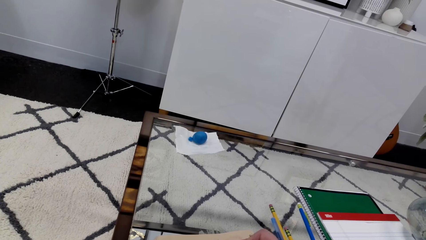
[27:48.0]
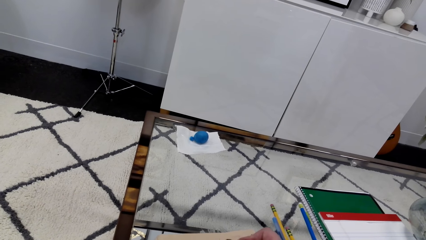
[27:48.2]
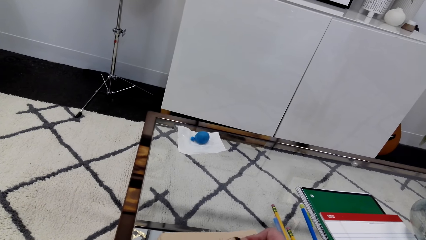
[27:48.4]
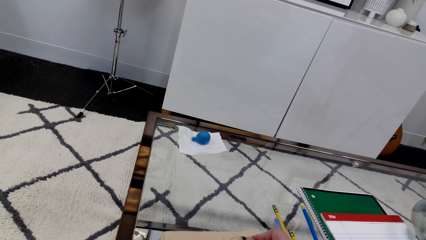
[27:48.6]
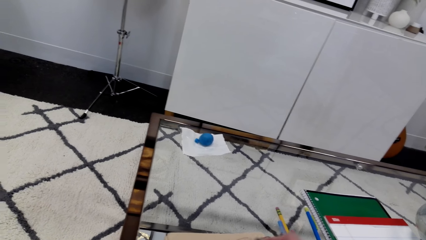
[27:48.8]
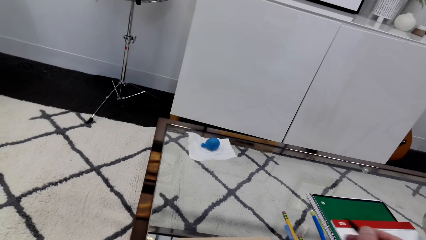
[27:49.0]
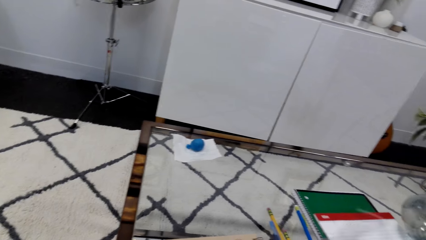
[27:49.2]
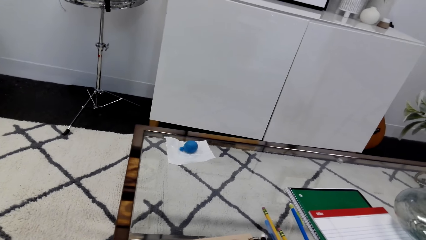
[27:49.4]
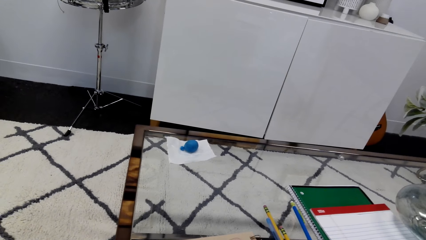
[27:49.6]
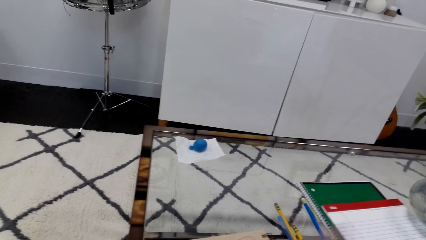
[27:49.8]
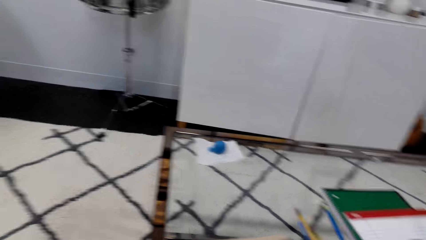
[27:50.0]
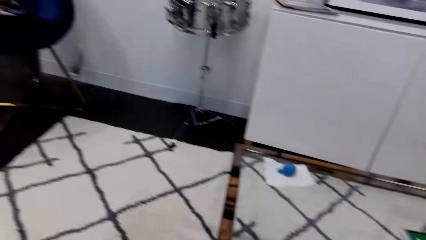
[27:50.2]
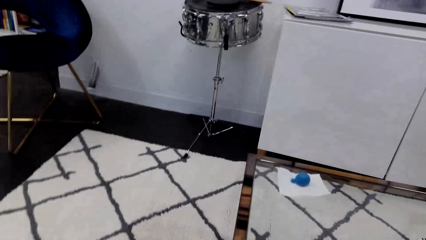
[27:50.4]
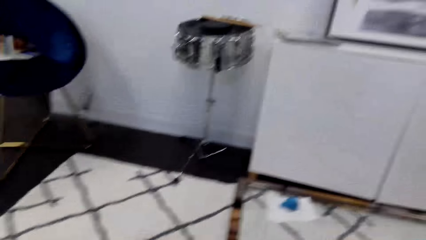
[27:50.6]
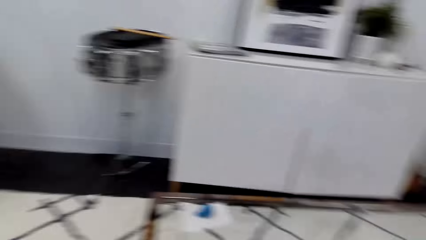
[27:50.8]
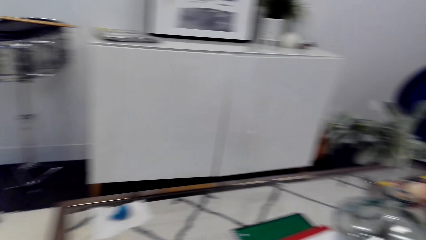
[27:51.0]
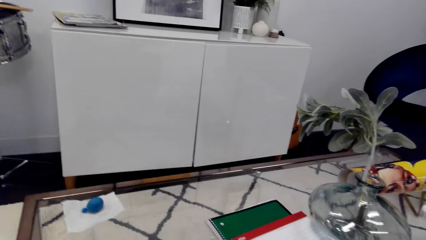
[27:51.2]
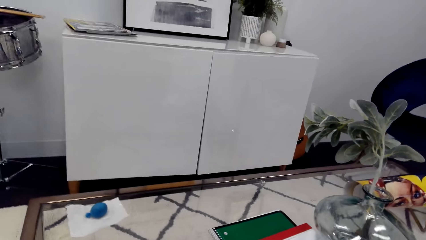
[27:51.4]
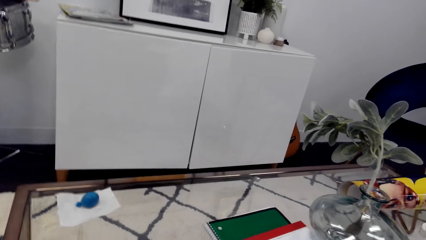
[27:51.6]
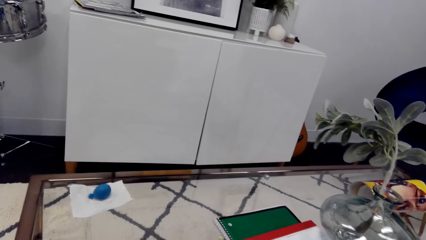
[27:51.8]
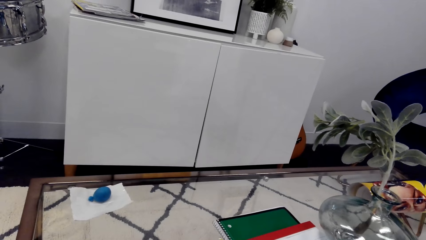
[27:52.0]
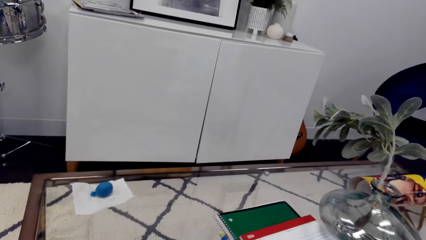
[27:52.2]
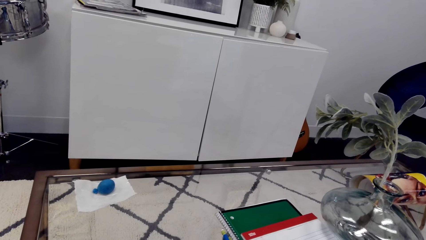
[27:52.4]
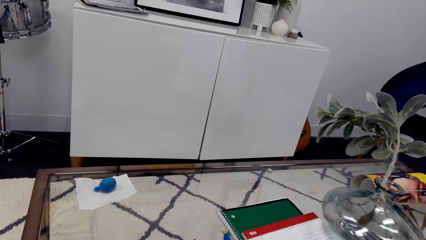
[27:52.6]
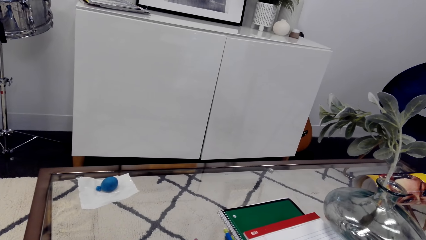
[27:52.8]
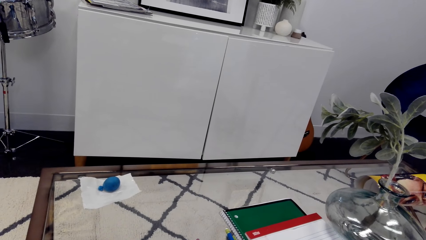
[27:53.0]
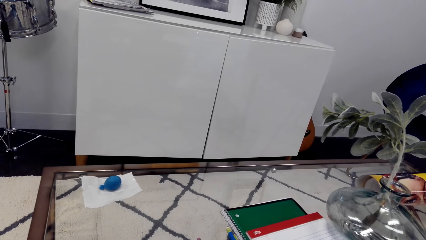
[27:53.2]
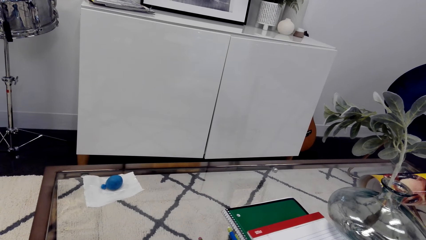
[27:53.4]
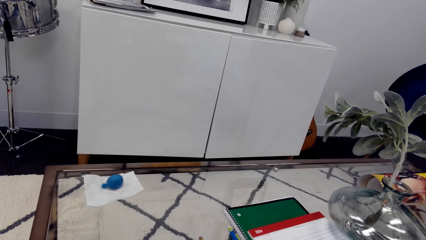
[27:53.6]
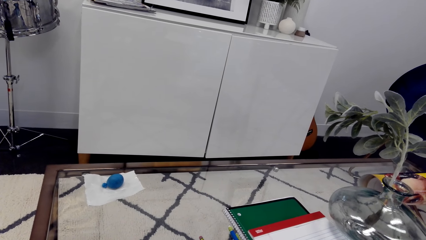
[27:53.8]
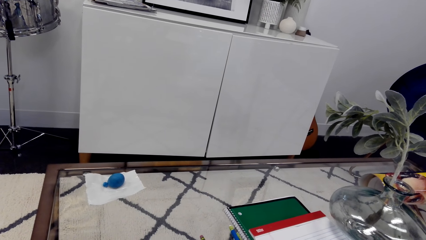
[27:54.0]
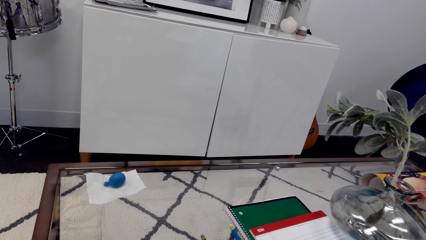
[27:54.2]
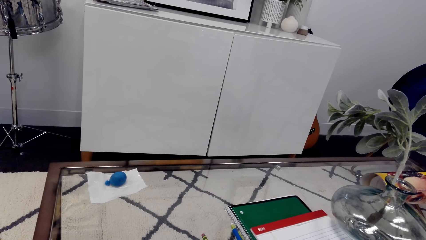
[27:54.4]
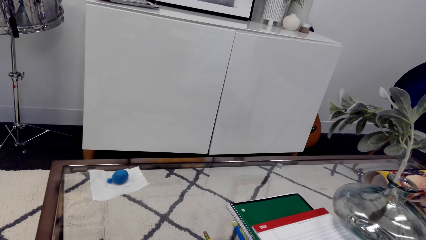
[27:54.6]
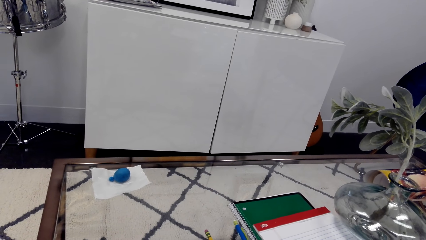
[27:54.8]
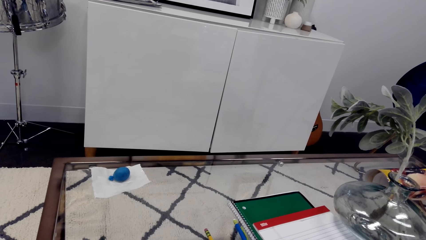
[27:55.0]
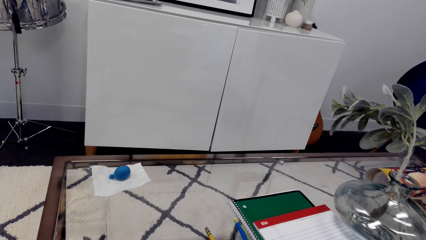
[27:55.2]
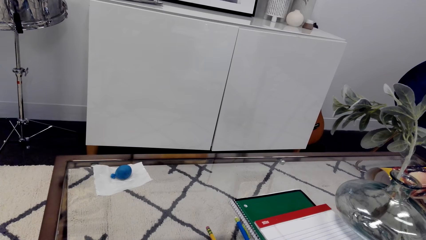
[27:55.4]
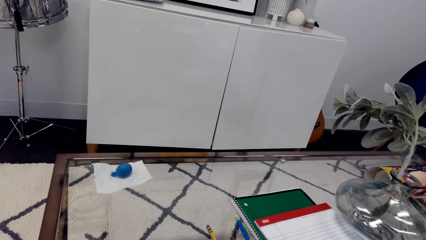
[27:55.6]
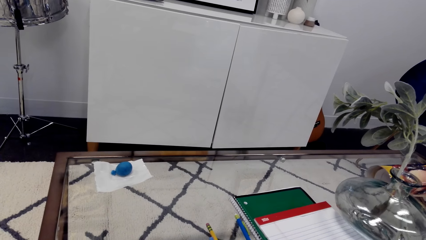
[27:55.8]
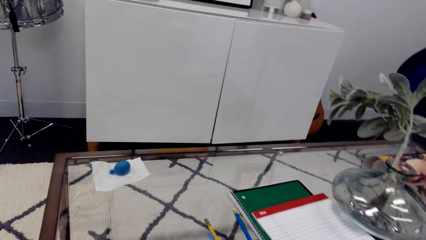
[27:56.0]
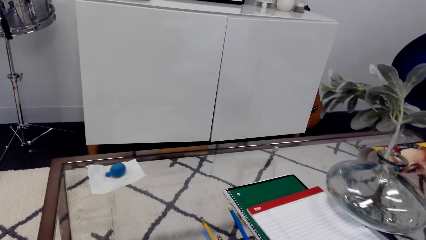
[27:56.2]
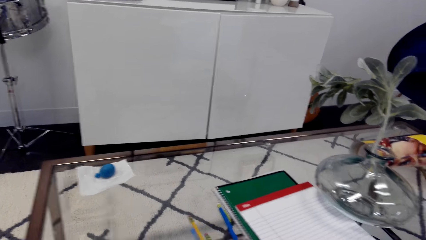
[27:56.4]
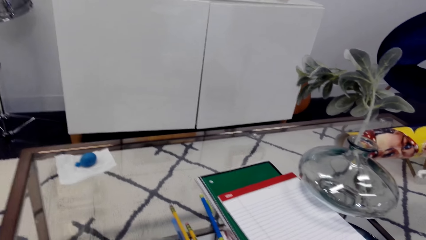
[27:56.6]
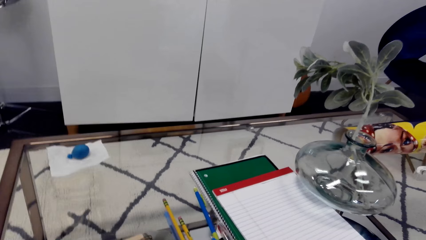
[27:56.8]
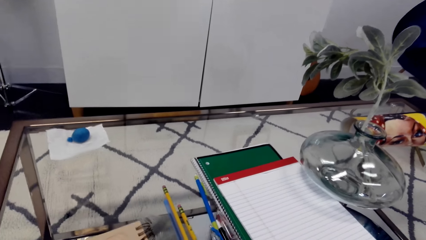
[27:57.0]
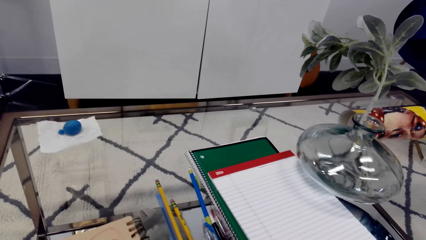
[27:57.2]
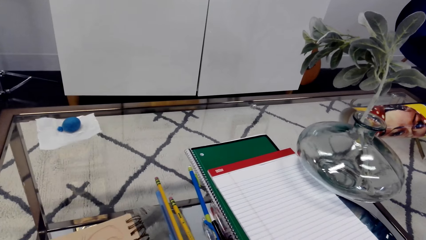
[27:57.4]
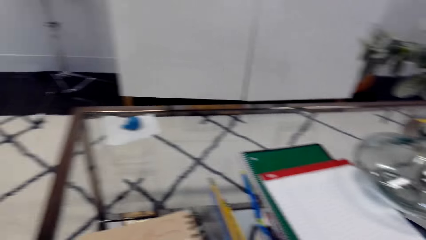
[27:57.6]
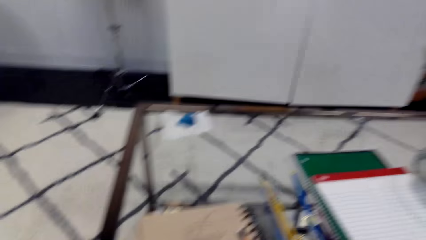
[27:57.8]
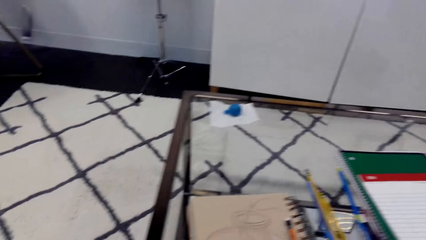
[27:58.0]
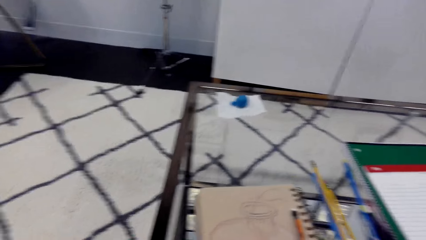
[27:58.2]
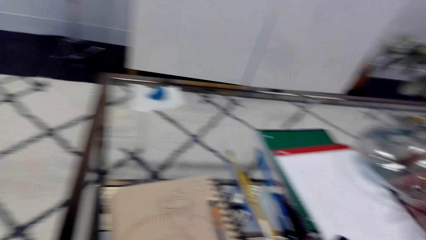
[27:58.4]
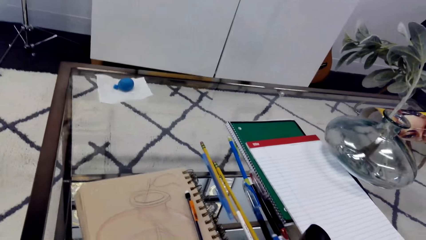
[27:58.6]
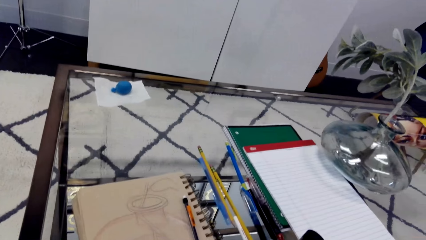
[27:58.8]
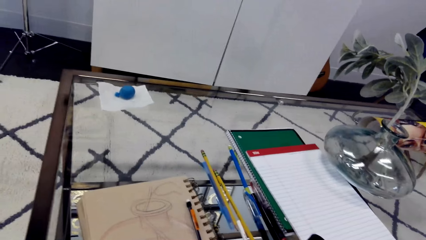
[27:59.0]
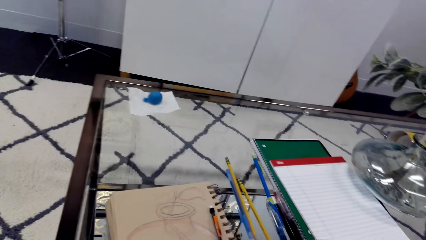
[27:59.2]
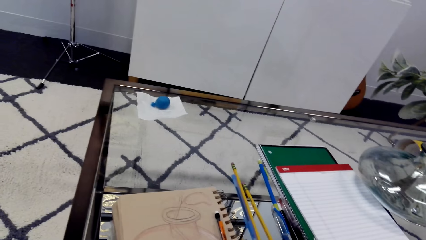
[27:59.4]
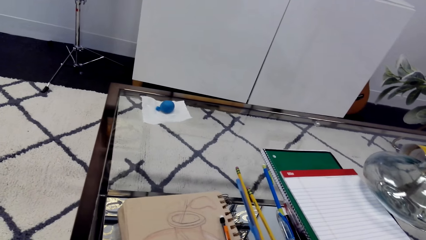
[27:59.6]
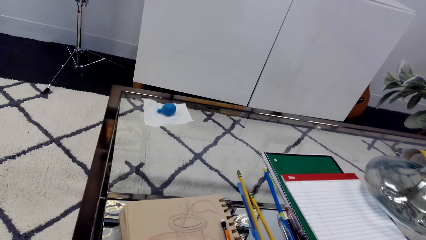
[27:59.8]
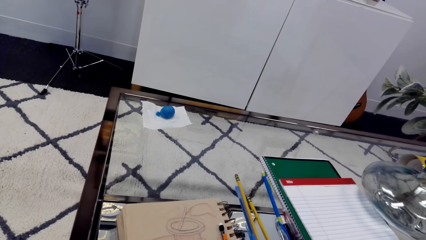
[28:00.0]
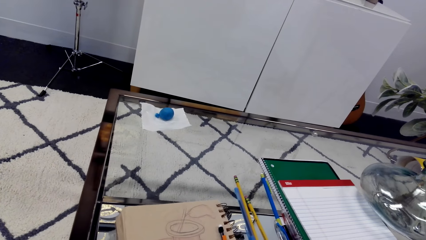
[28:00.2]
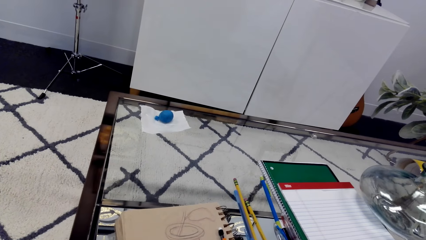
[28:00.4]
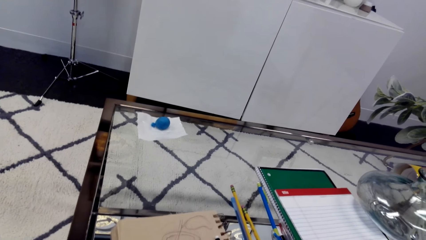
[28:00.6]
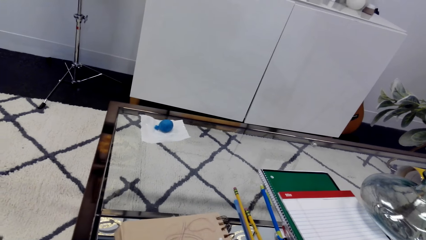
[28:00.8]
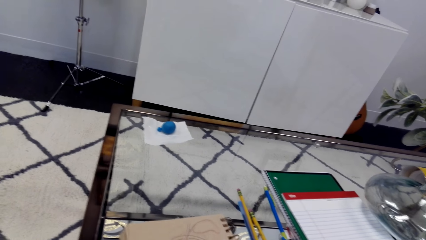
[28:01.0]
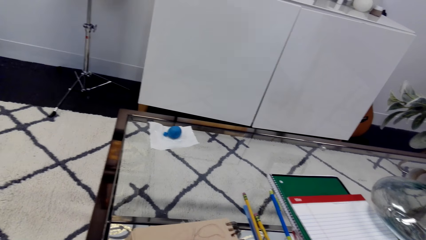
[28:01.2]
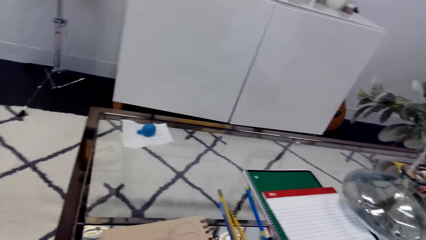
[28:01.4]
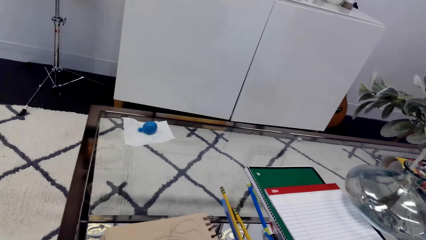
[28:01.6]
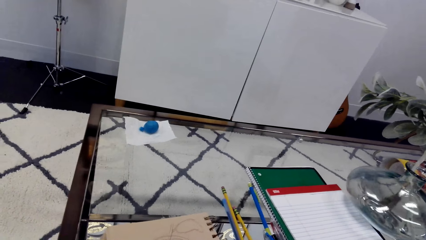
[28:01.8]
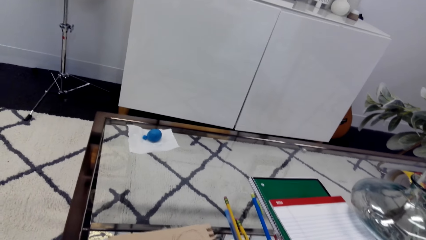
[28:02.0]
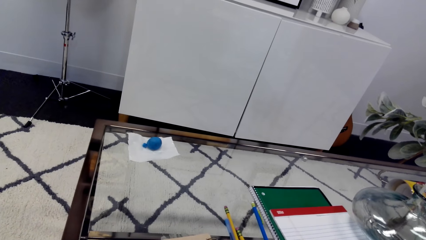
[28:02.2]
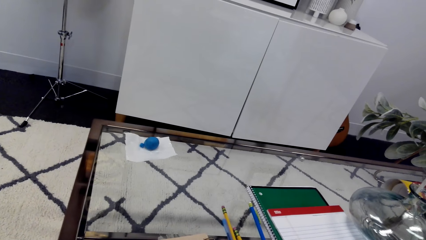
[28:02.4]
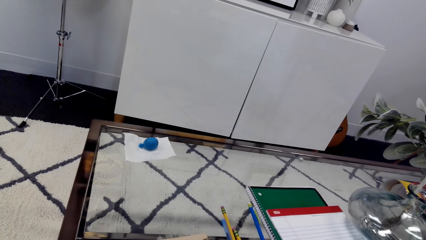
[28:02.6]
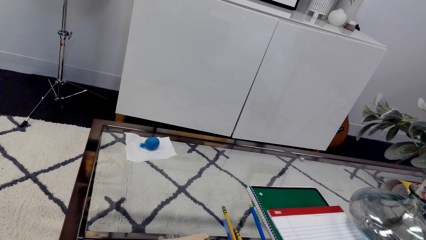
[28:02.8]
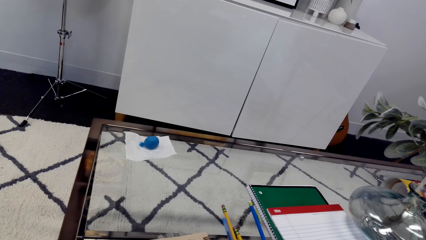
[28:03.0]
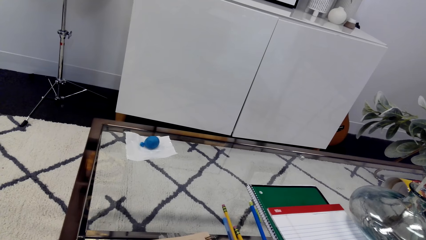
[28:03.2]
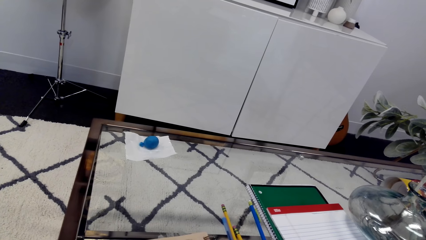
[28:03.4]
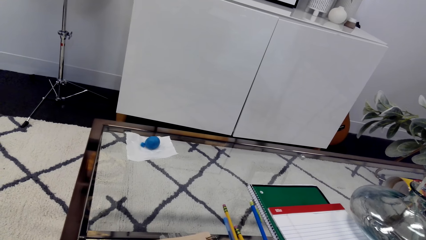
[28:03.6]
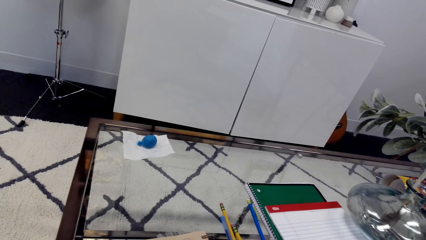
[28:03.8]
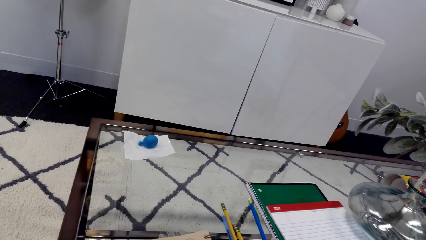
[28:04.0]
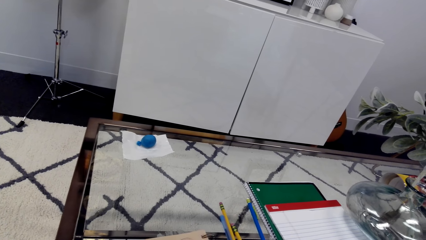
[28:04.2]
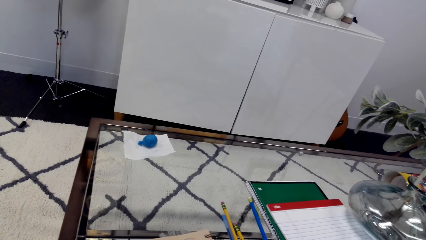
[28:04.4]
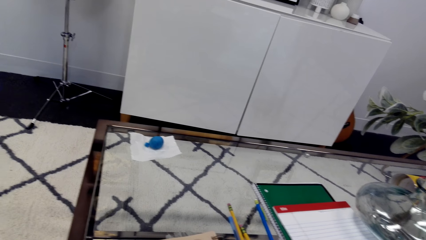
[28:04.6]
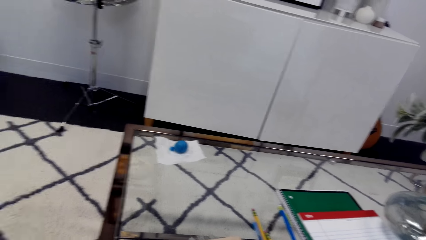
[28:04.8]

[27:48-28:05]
The camera wearer drops the pencil. They touch something. They look around. They stare at the book.
